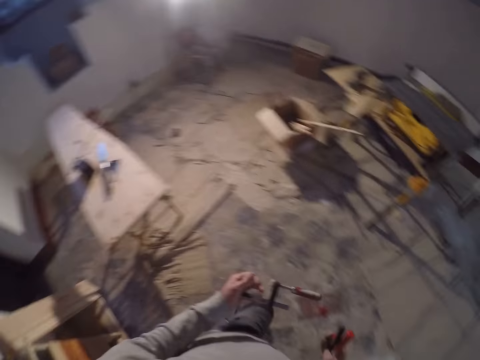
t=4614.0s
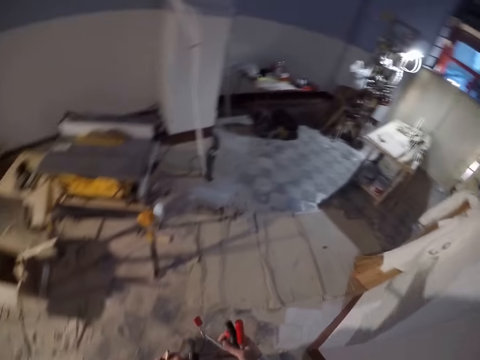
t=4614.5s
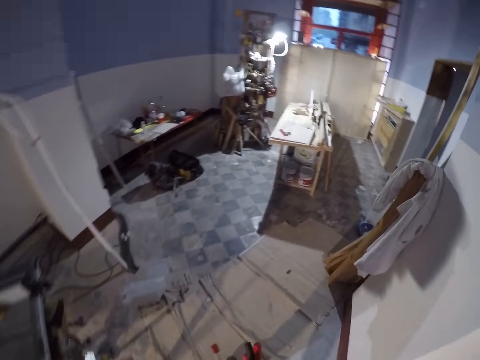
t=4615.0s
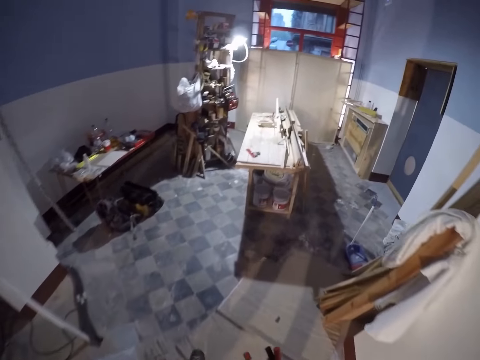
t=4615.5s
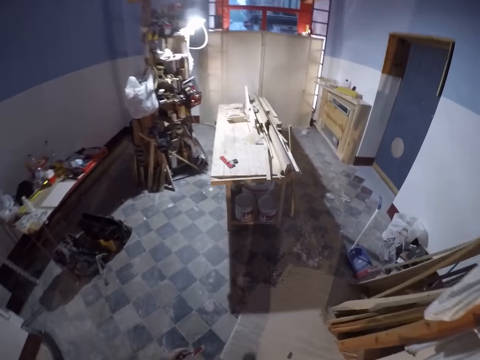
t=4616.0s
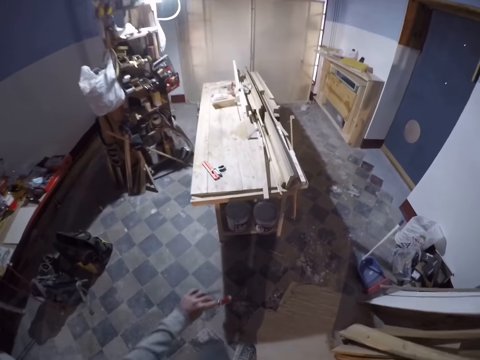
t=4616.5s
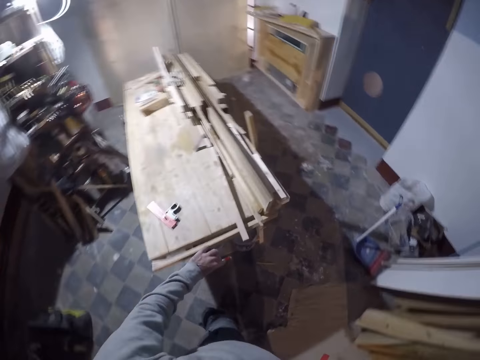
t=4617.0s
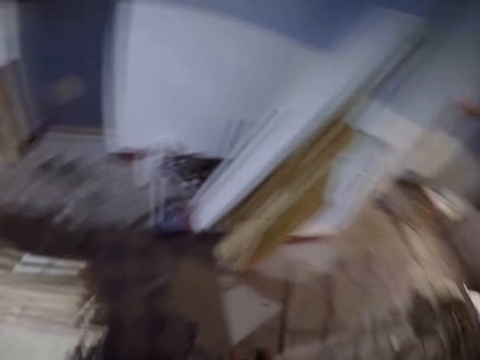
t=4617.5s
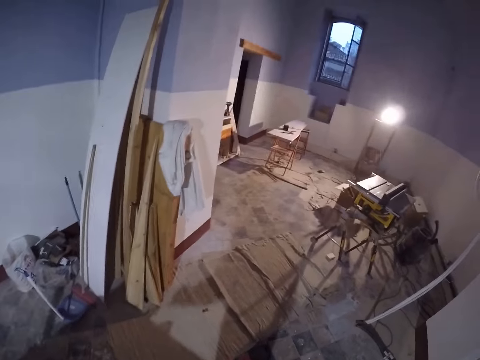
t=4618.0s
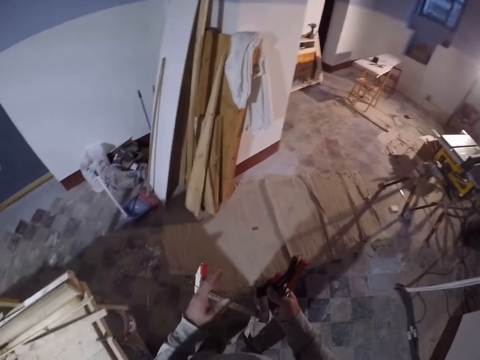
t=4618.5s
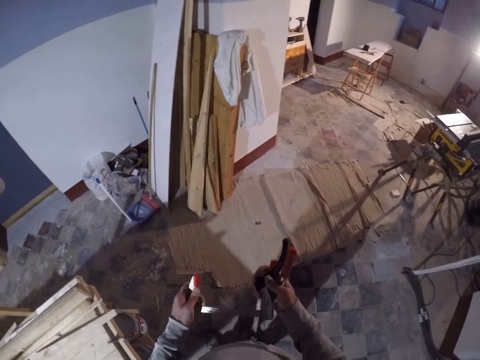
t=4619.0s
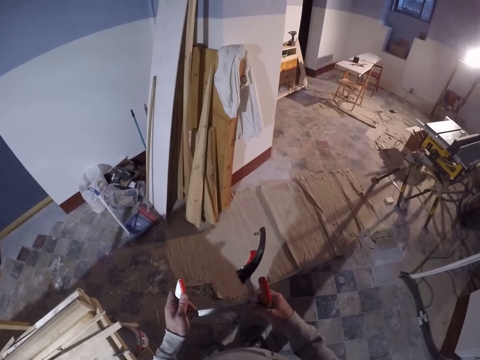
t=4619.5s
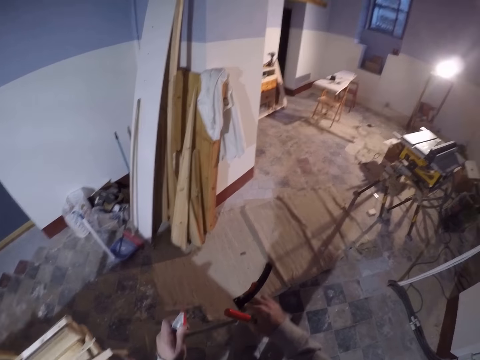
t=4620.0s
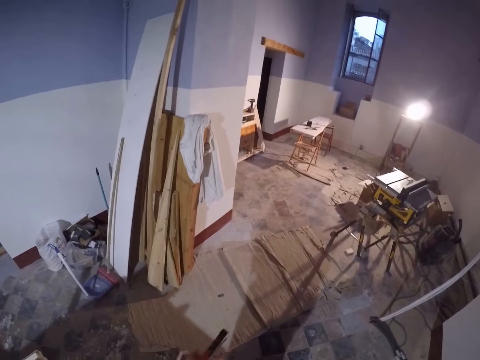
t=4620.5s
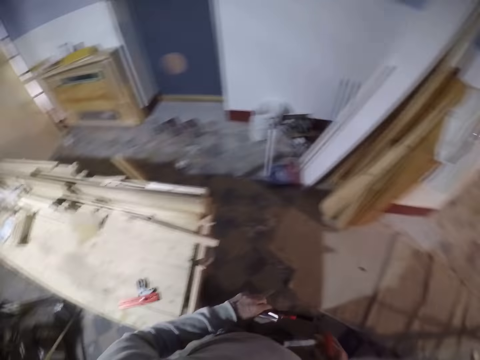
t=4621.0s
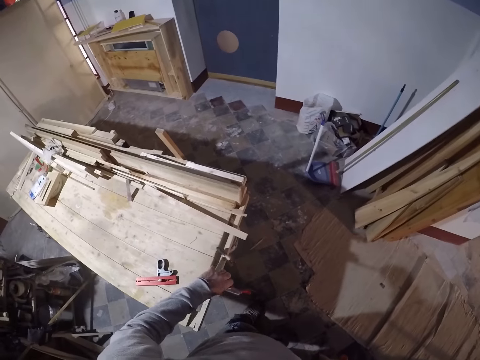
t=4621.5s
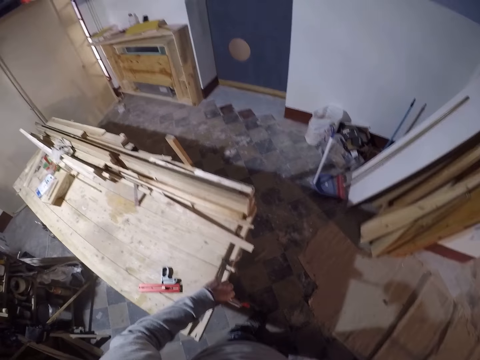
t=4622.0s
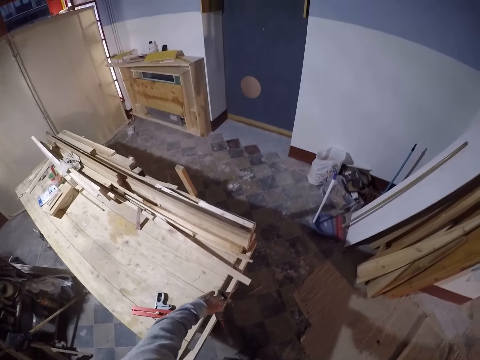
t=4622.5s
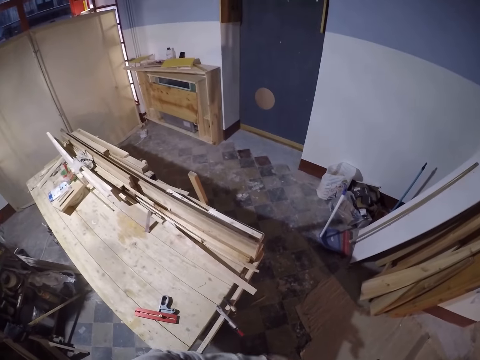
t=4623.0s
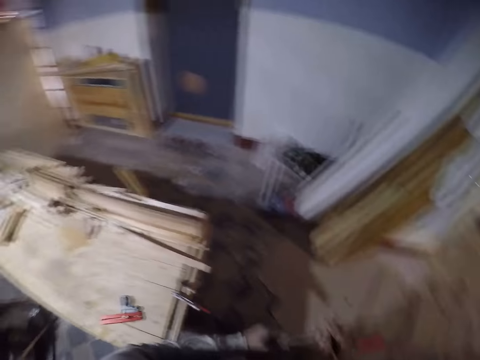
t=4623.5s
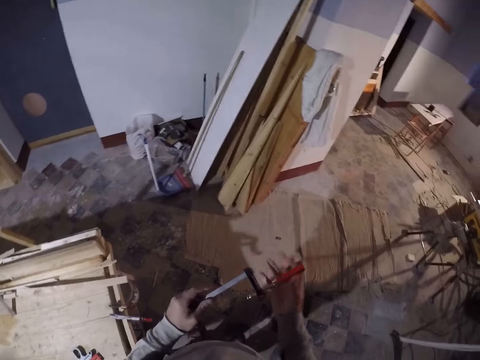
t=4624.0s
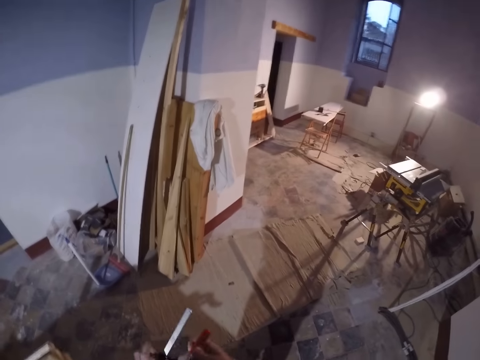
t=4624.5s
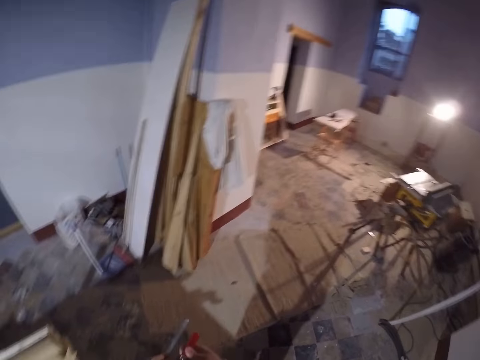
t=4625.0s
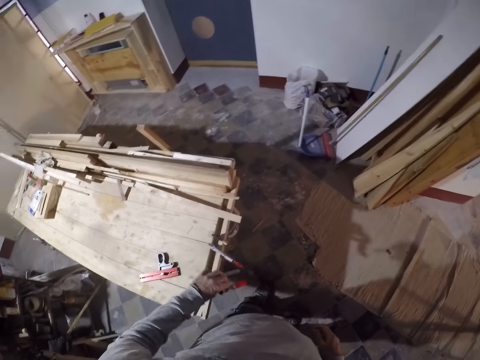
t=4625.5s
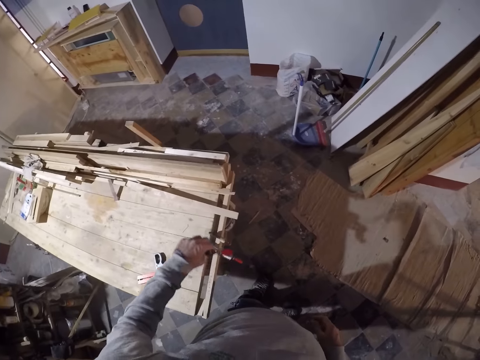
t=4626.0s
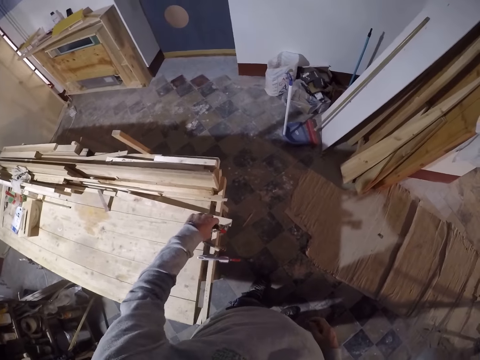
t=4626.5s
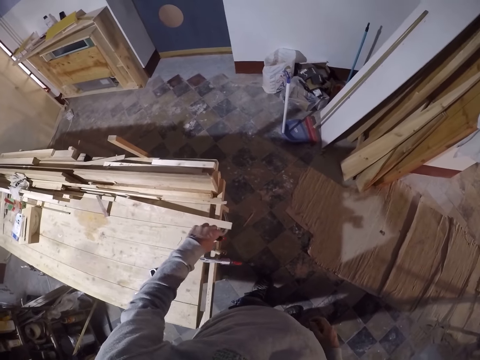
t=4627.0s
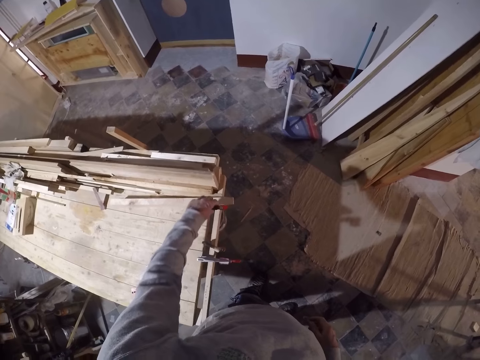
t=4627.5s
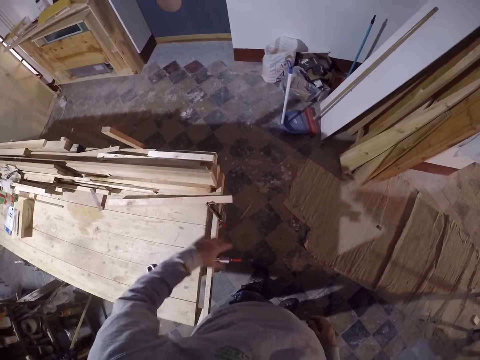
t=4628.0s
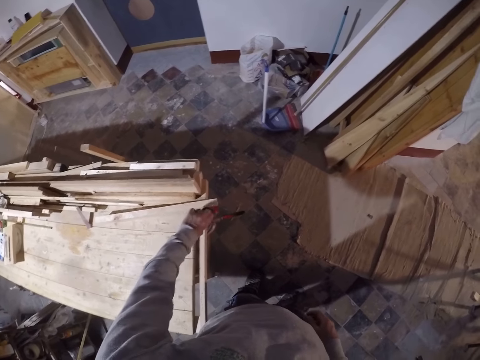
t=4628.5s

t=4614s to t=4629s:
The camera wearer walks to the other side of the workshop. He adjusts the F-clamp with both hands. He drops the F-clamp on a work table with his left hand. He adjusts the F-clamp with both hands. He drops the F-clamp on the work table with his left hand. He adjusts the F-clamps on the work table with his left hand.

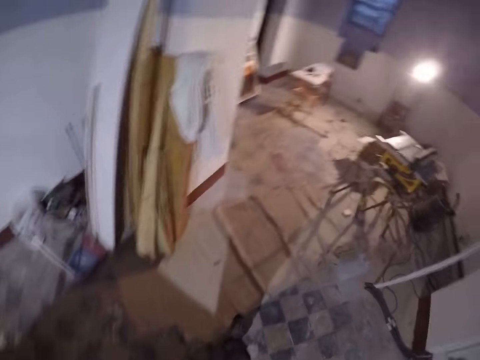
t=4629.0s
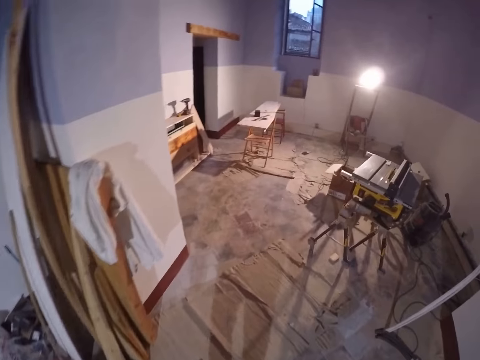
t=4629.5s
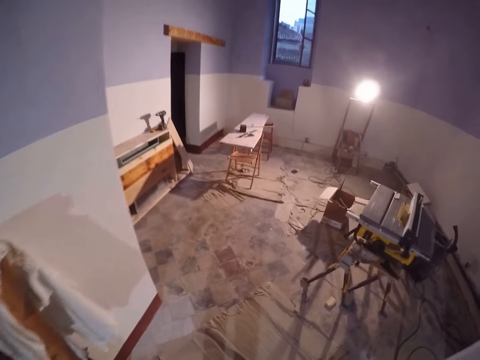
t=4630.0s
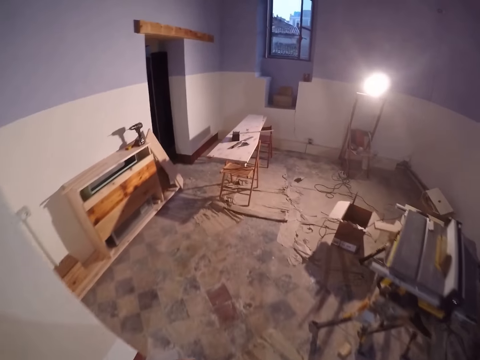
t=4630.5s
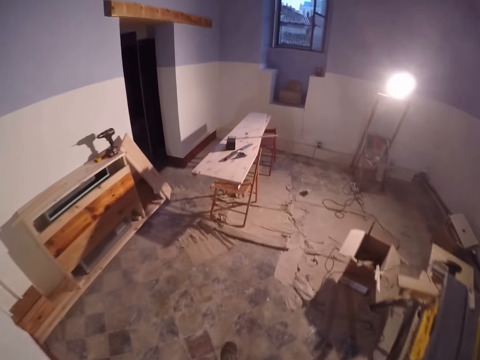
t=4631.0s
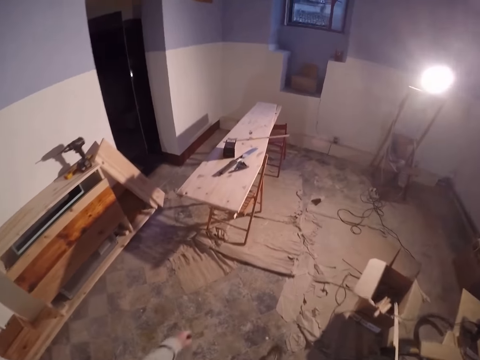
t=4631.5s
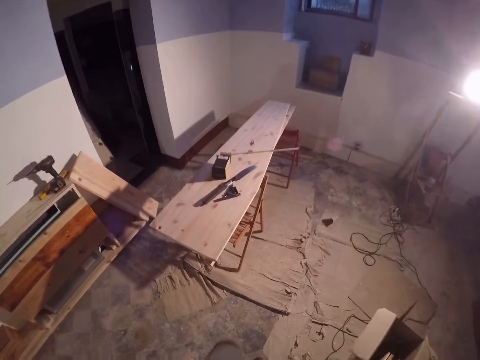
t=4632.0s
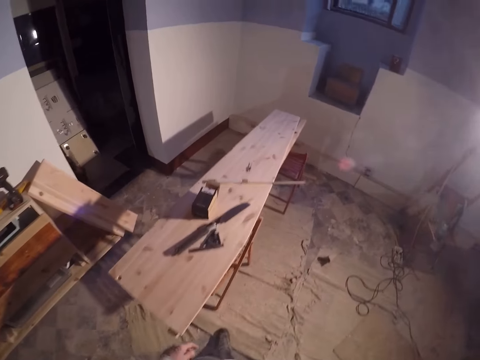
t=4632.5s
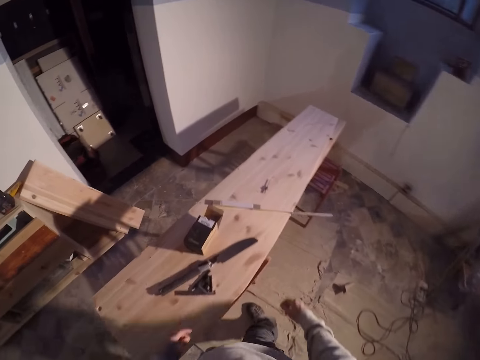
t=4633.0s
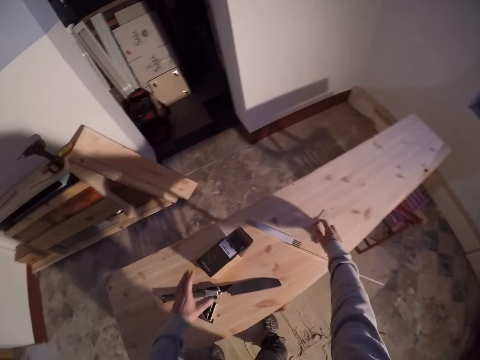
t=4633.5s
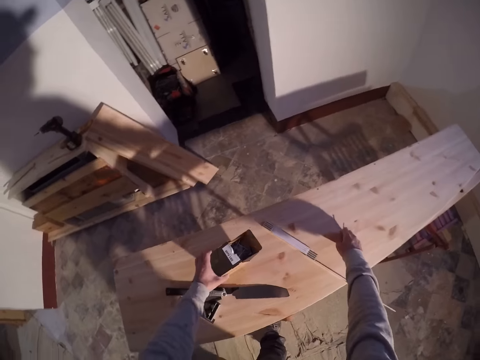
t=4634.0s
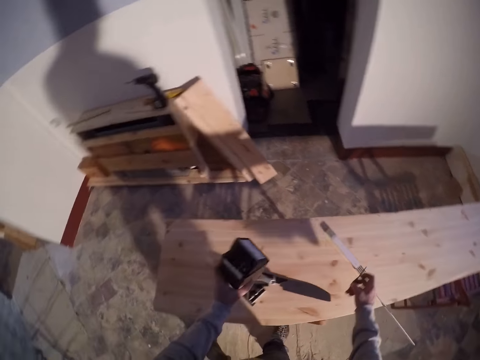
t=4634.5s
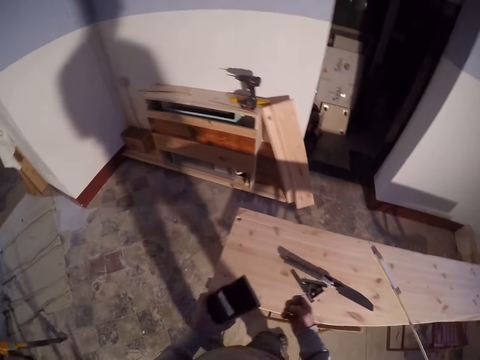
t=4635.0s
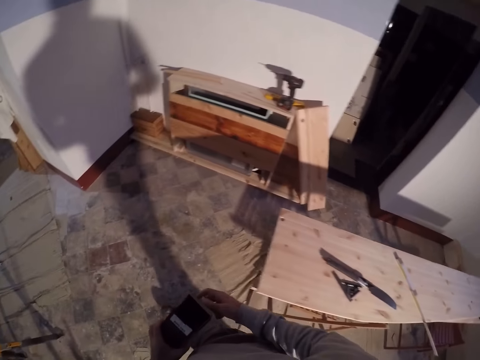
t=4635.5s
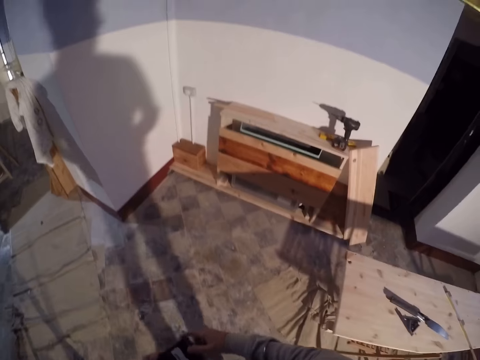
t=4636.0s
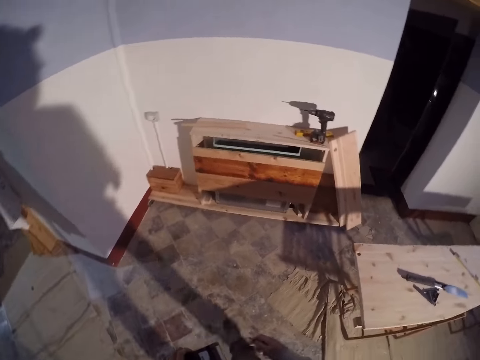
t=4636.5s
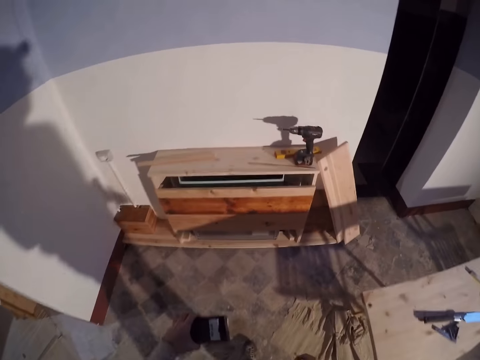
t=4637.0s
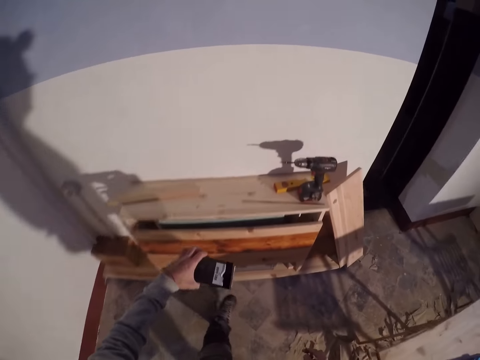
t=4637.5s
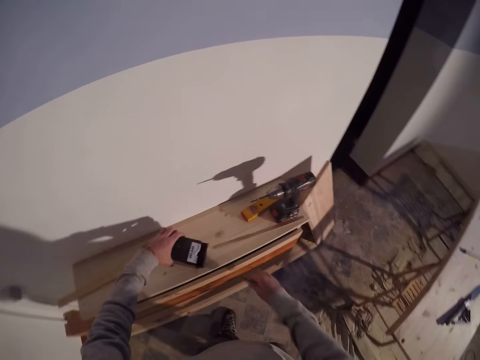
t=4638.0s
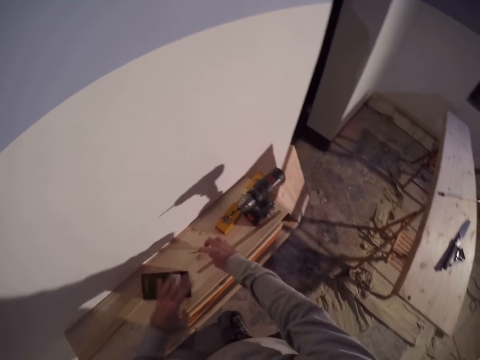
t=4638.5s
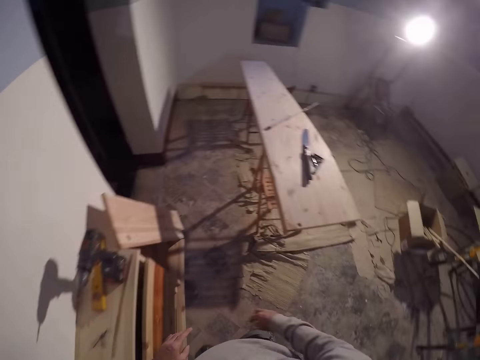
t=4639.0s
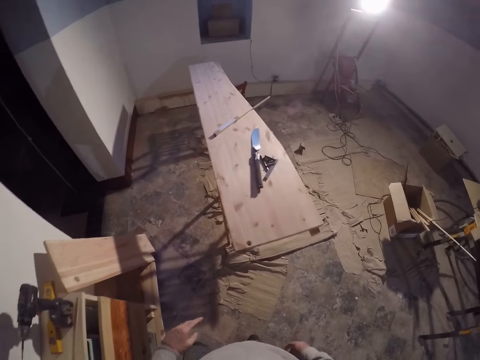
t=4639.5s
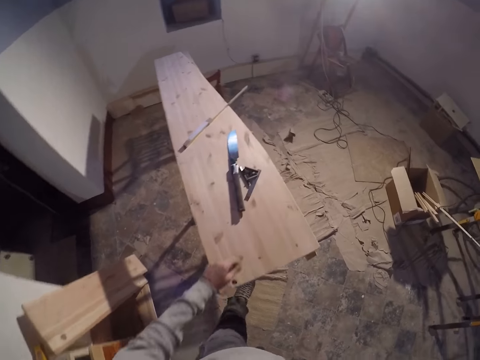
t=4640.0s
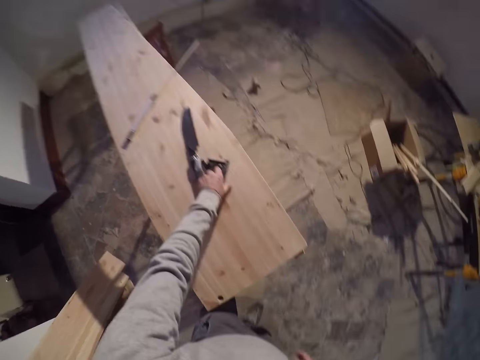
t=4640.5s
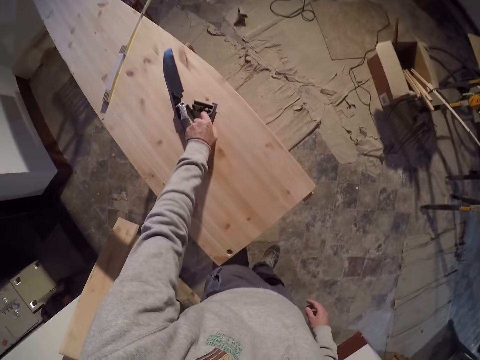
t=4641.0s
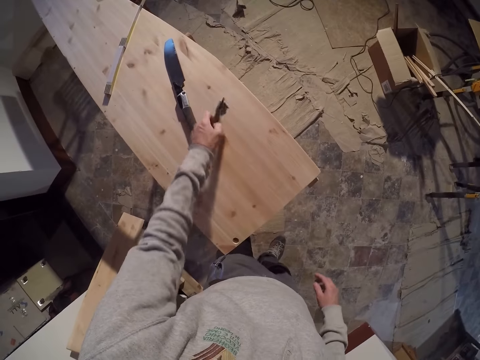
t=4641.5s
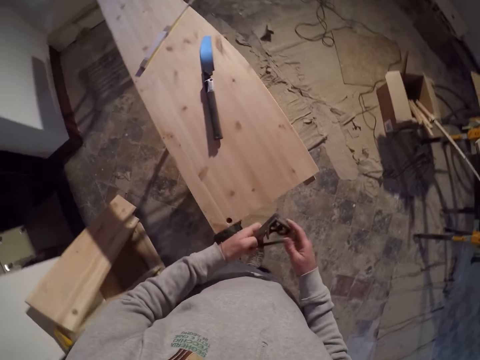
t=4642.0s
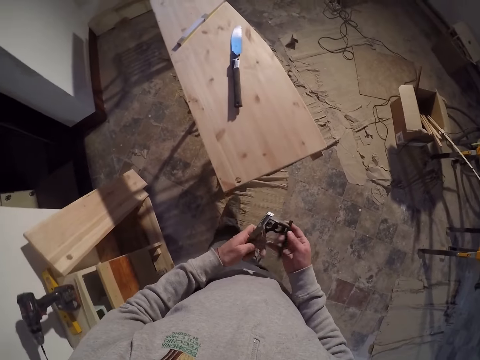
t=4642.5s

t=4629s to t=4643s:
The camera wearer walks to the other side of the workshop. He takes a nail from the top of the wood with his right hand. He takes a screw pack from the top of the wood with his left hand. He drops the screw pack on the cabinet with his left hand. He drops the nail on the cabinet with his right hand. He takes a vernier caliper or measuring tape and a pencil from the top of the wood with his left hand.
